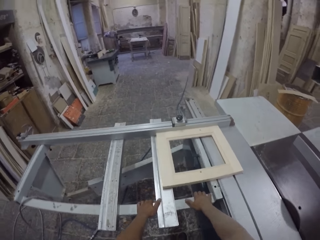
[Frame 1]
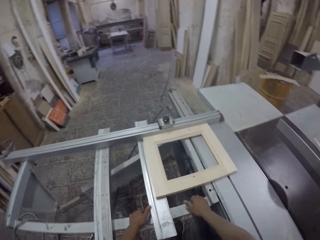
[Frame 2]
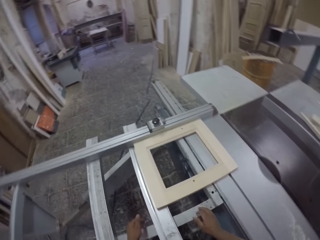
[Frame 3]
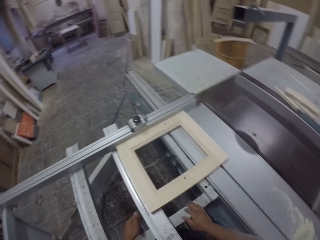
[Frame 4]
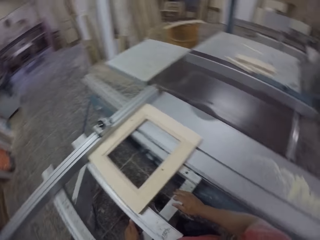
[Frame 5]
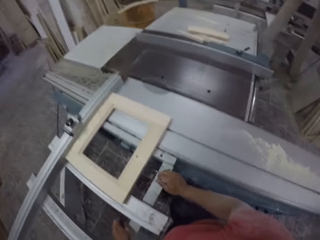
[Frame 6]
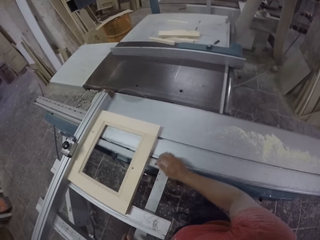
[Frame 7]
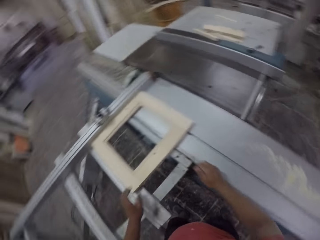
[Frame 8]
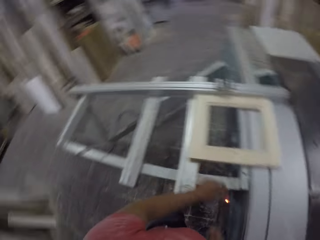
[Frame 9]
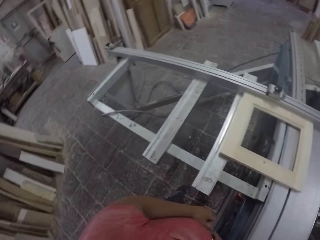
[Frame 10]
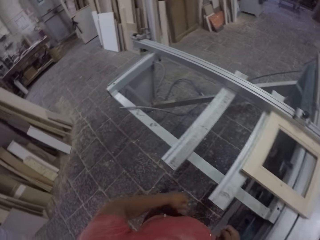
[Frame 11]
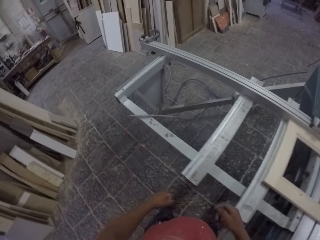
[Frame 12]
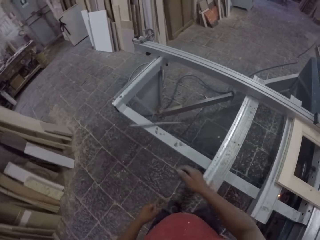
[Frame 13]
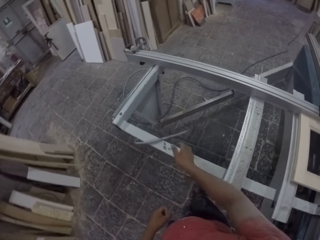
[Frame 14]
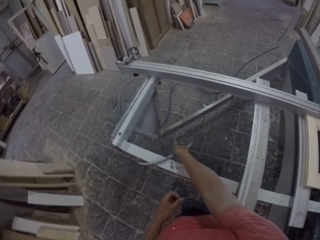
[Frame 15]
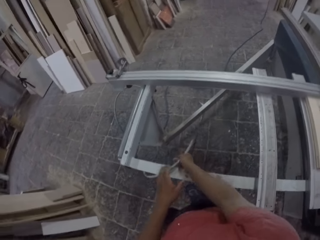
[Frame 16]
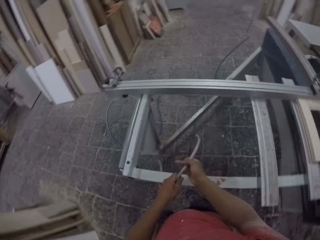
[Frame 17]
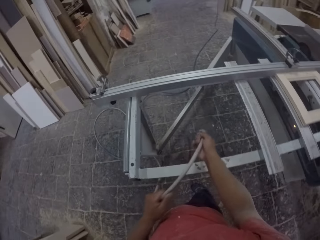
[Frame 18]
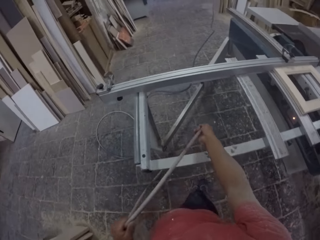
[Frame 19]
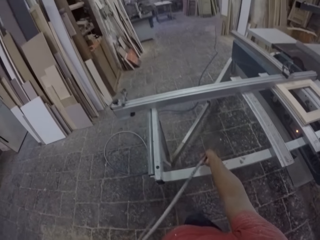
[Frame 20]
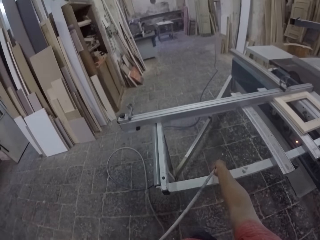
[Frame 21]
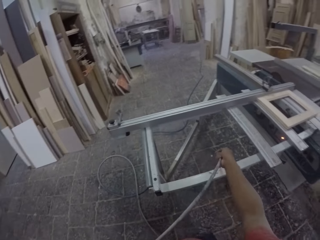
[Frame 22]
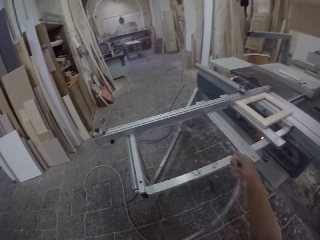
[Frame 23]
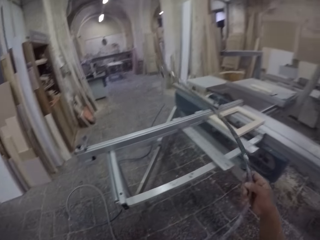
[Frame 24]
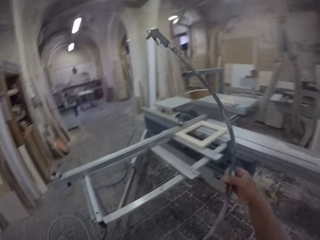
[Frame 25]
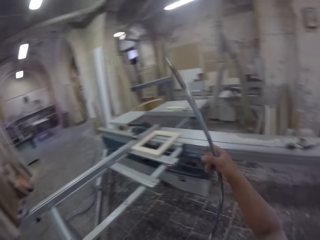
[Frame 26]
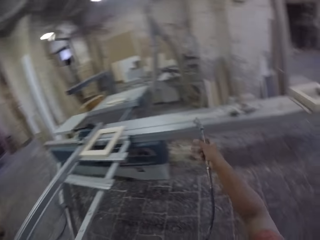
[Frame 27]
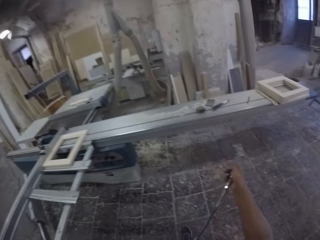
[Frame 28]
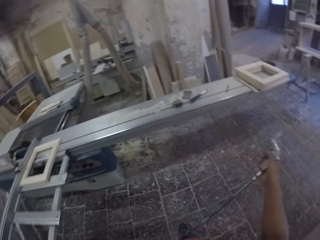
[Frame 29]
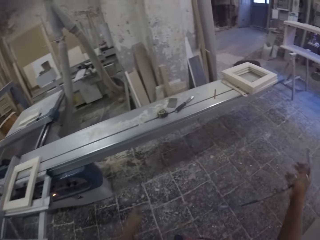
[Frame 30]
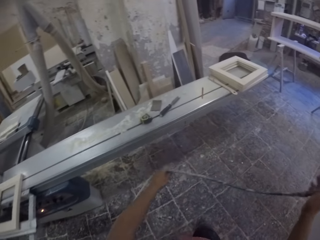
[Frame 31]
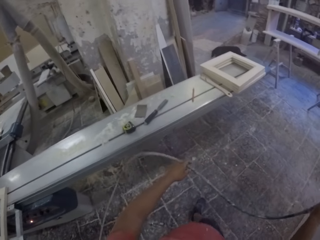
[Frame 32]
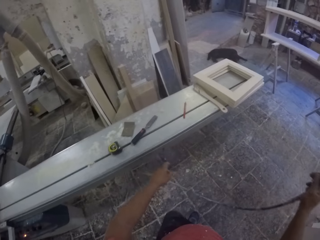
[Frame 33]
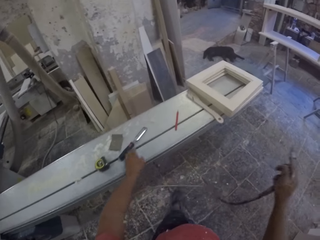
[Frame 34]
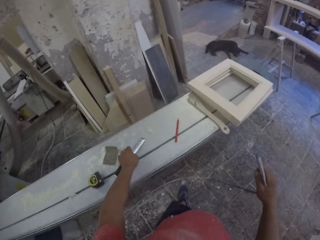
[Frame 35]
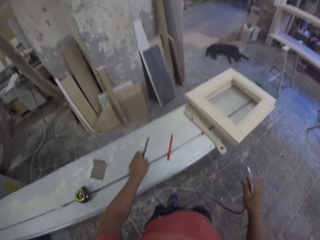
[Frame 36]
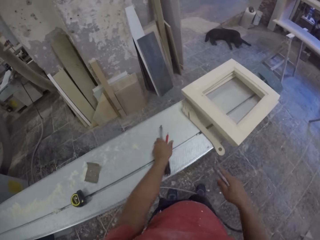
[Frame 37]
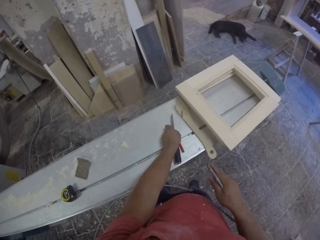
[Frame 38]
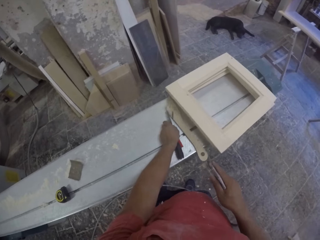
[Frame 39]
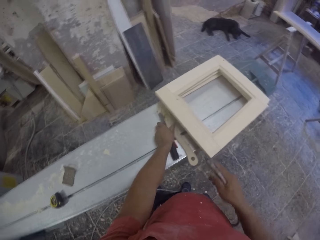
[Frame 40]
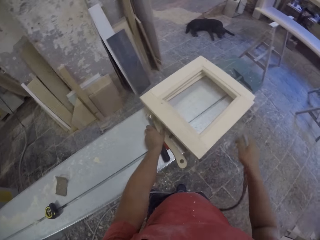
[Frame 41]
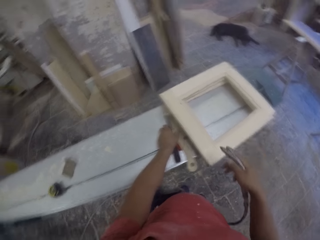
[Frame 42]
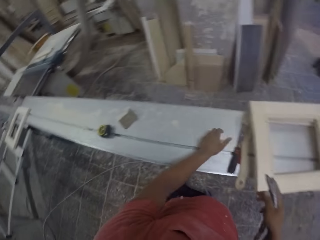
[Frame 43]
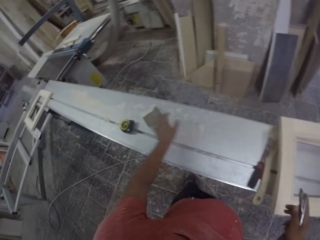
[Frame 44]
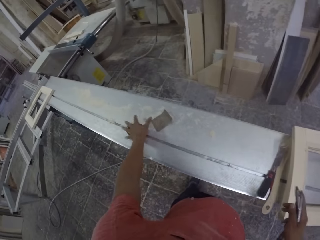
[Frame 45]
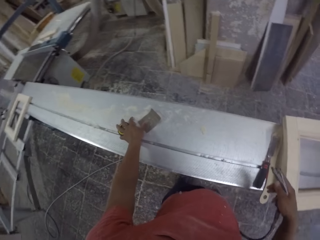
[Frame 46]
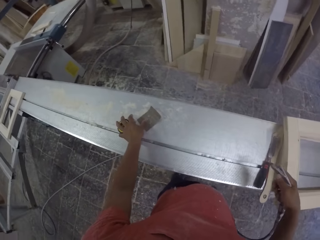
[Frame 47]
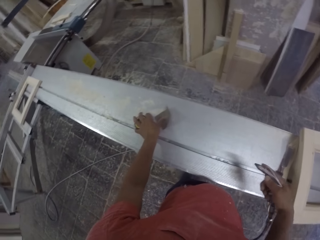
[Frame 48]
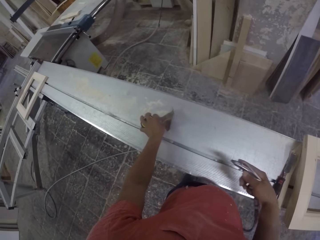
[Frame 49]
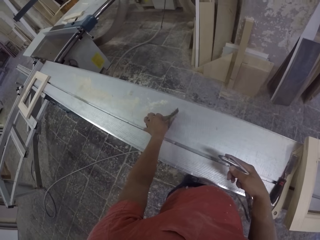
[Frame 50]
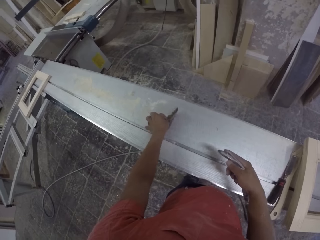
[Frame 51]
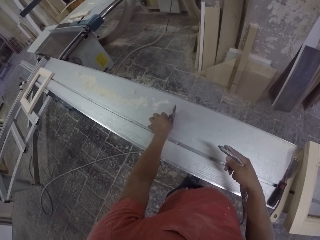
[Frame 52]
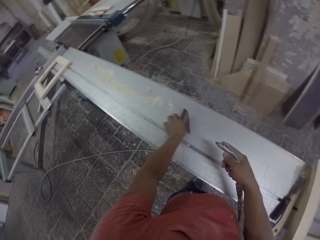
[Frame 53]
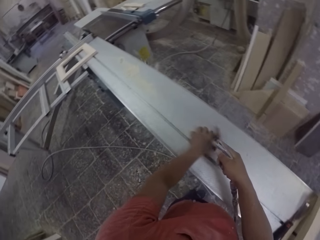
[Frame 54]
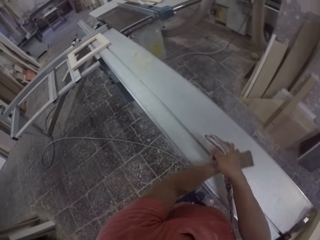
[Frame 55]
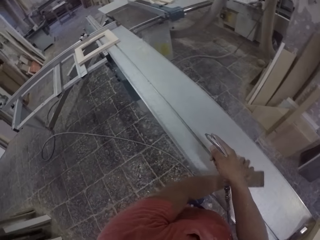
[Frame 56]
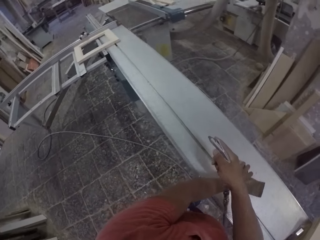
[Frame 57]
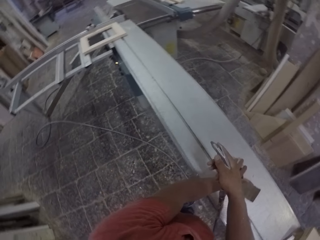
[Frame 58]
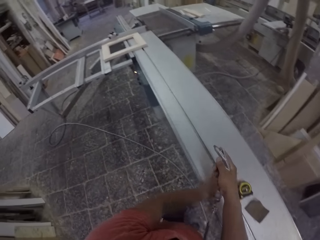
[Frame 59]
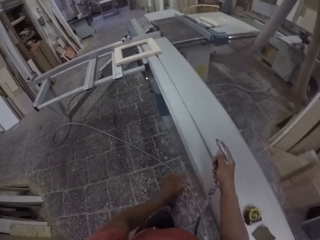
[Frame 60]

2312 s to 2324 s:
The camera wearer moves the wood machine. They grab the machine cable or pipe. They blow off wood ash. They clean the machine with the pipe.

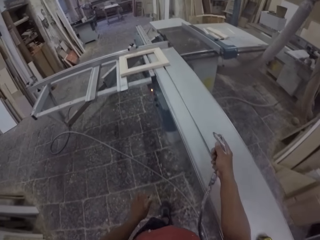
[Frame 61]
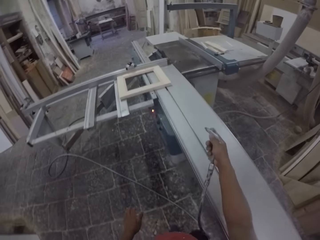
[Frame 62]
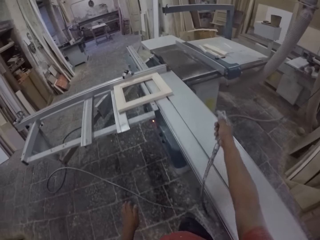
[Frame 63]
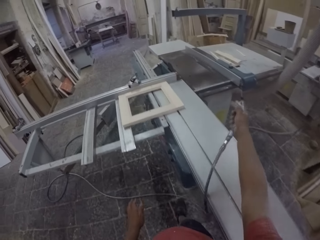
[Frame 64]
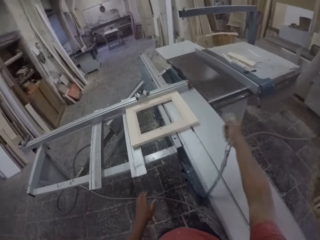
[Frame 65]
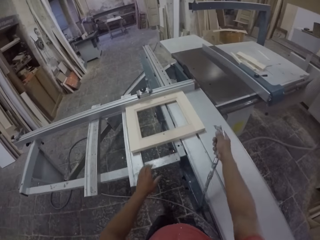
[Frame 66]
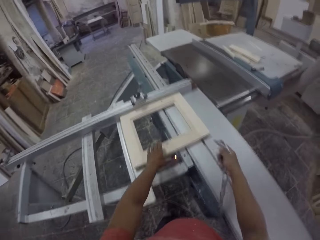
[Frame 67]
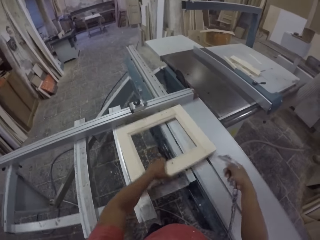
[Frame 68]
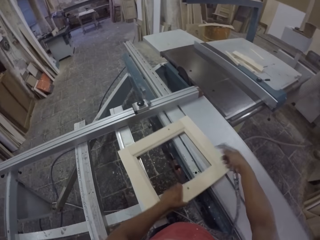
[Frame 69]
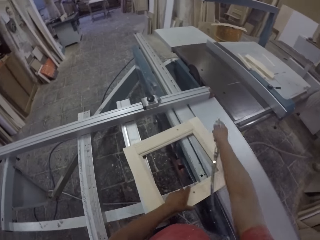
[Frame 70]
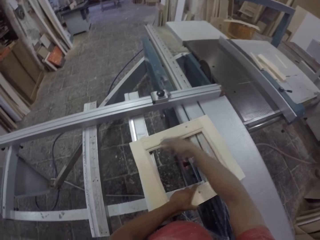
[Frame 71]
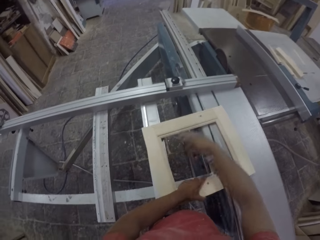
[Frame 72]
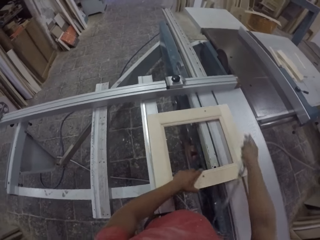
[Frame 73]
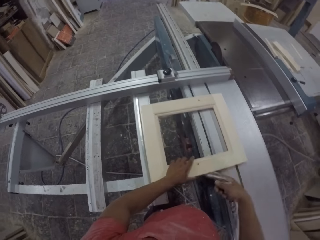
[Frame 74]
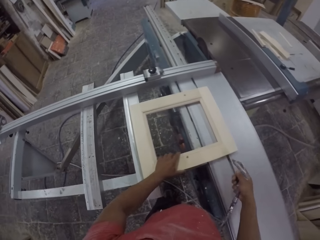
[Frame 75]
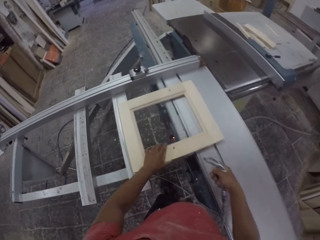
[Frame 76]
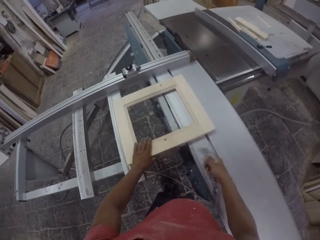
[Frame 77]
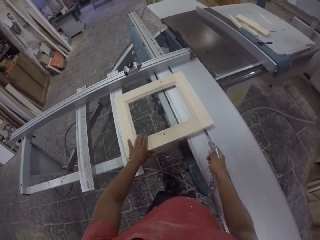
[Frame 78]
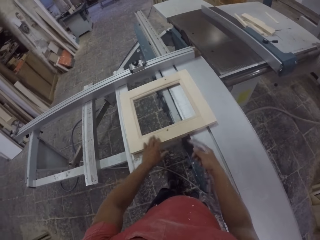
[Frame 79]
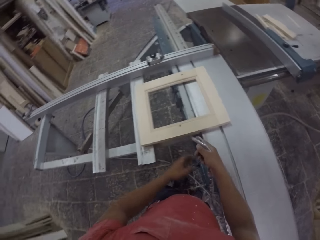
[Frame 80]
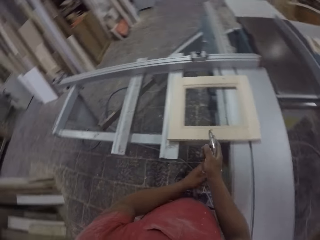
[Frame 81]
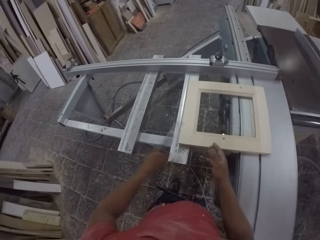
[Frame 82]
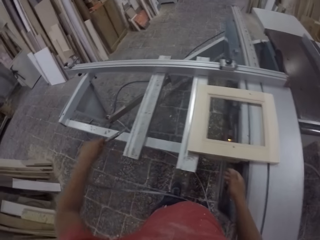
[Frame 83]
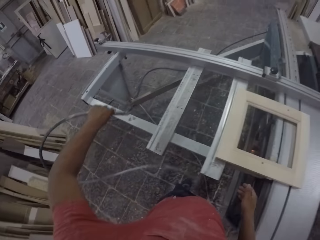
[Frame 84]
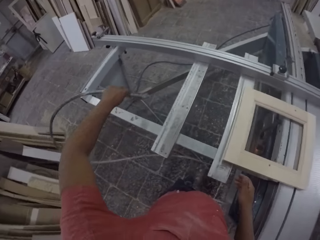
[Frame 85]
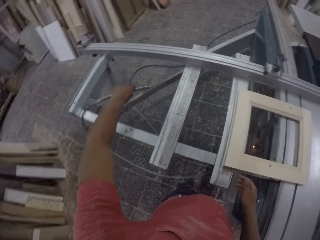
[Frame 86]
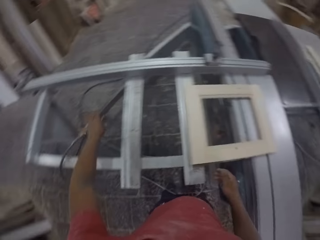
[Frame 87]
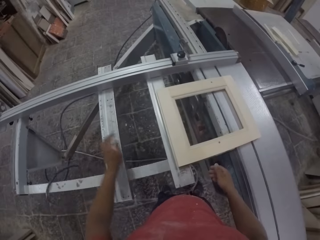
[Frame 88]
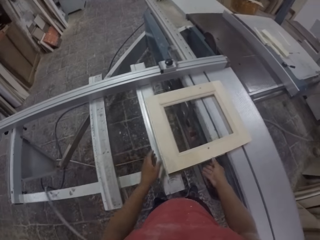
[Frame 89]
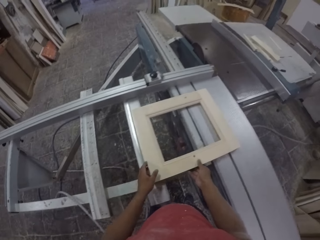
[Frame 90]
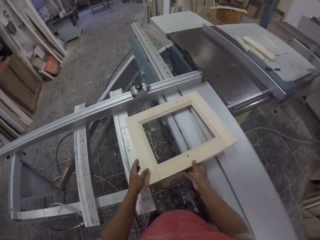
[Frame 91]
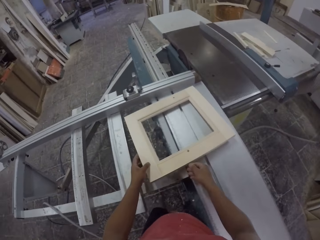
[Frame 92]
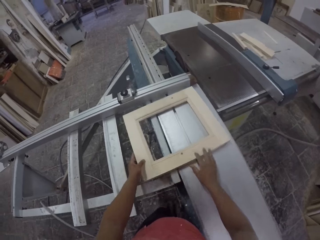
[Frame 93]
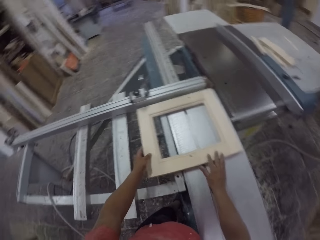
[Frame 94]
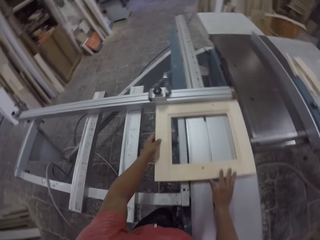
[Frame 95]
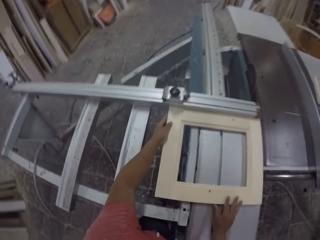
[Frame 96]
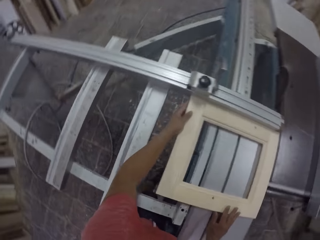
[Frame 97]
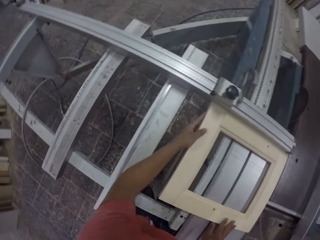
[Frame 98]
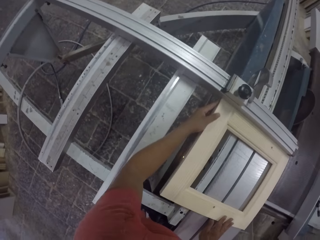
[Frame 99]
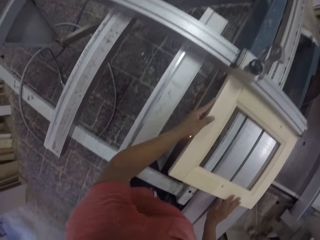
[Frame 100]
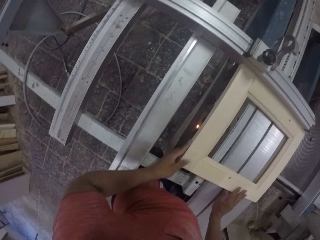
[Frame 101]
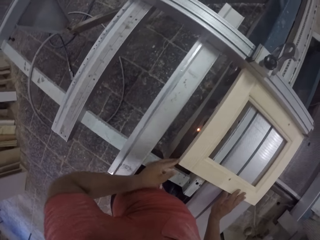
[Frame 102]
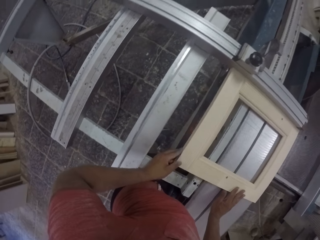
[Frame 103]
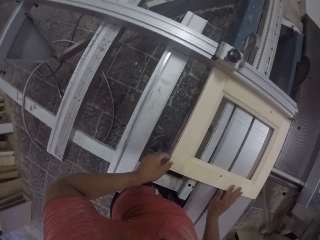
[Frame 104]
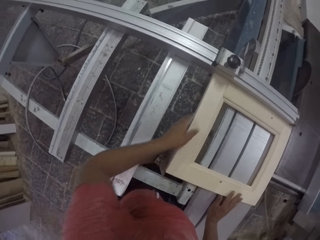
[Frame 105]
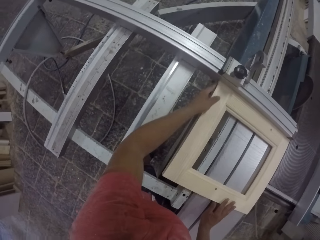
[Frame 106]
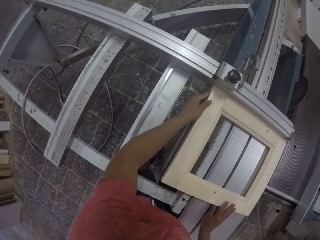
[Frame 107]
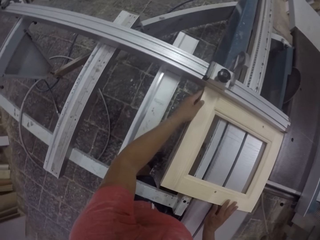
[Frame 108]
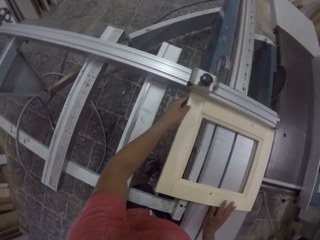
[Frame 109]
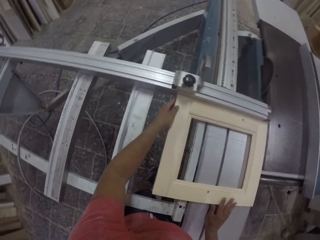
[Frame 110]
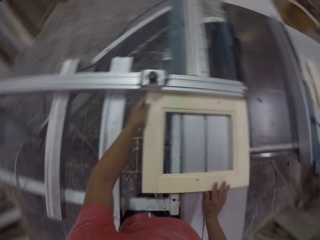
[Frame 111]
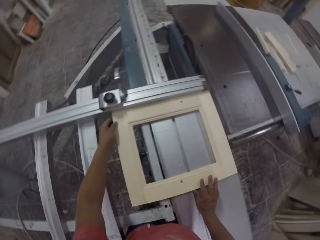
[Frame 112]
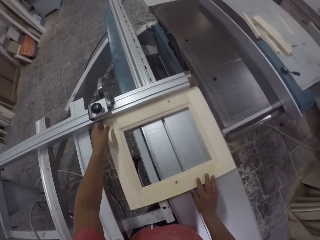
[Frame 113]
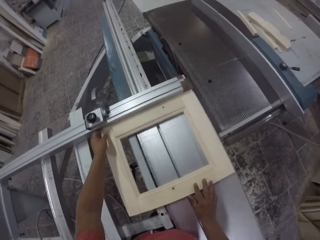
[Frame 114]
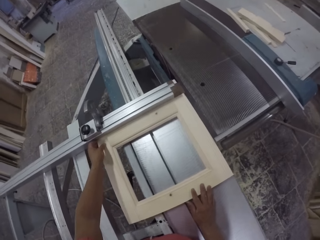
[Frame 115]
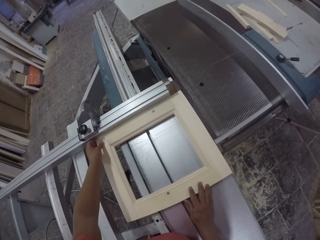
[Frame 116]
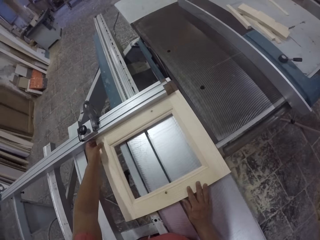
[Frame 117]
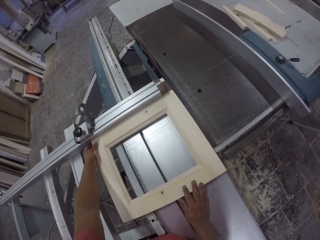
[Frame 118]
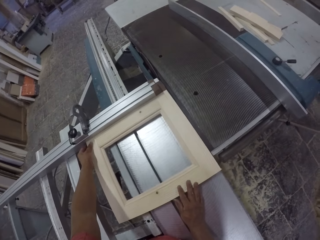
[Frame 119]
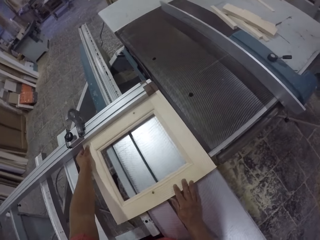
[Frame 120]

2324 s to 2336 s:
The camera wearer puts the machine cable down. He moves a piece of wood. He touches the frame with his hands. He aligns the piece of wood on the machine.
